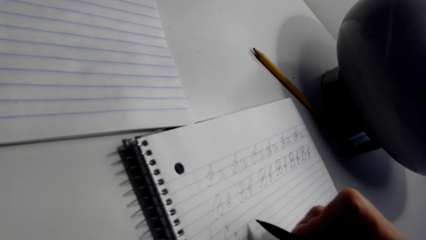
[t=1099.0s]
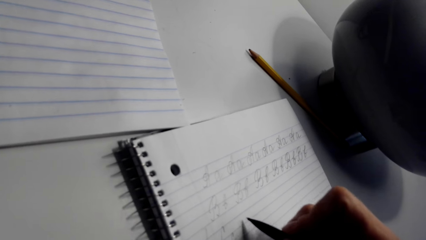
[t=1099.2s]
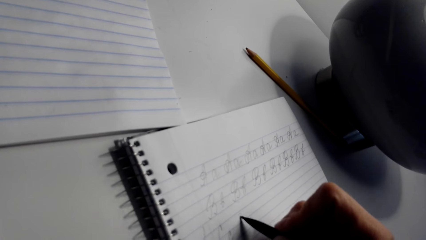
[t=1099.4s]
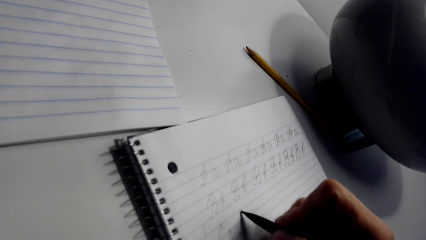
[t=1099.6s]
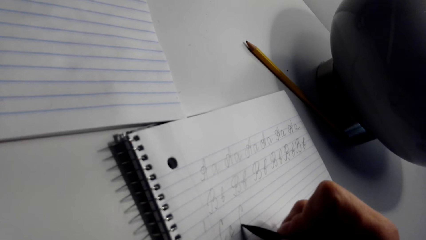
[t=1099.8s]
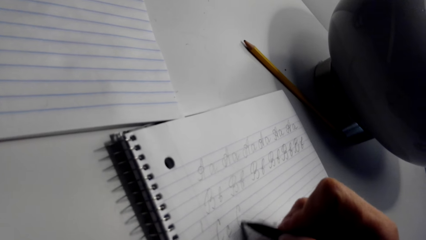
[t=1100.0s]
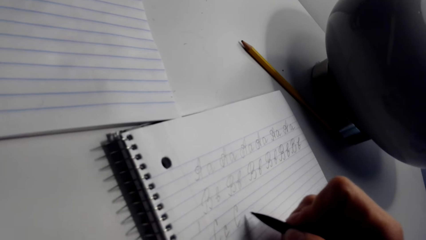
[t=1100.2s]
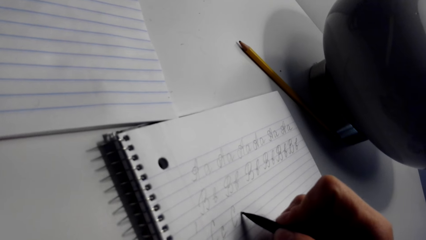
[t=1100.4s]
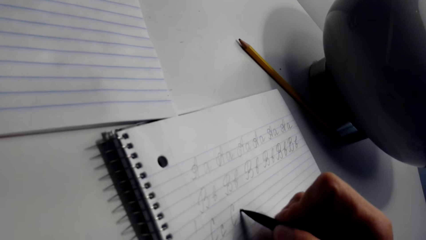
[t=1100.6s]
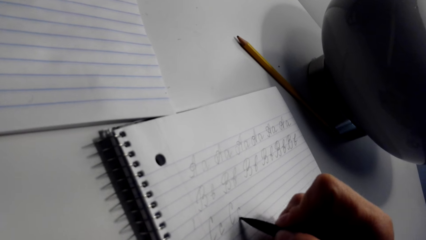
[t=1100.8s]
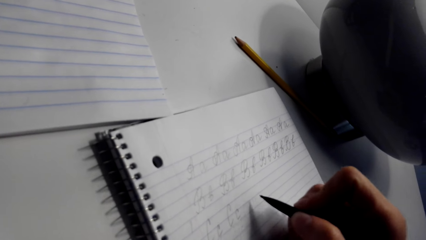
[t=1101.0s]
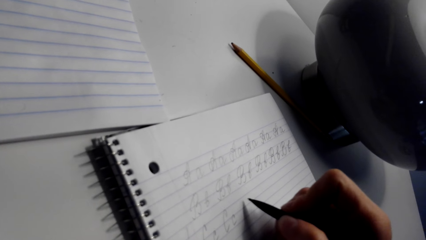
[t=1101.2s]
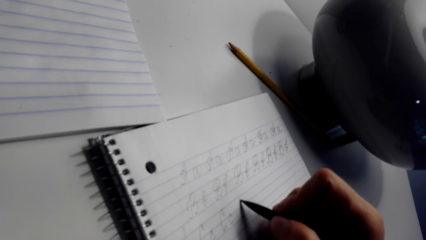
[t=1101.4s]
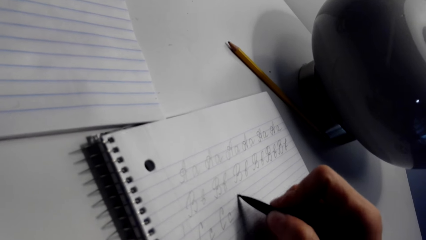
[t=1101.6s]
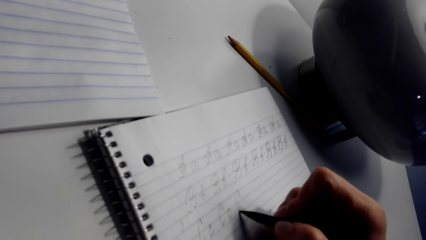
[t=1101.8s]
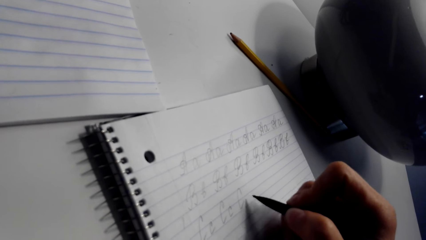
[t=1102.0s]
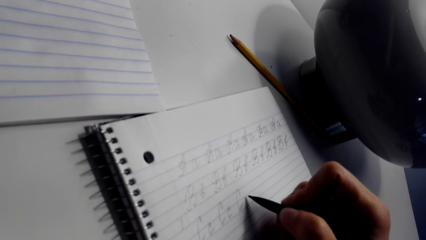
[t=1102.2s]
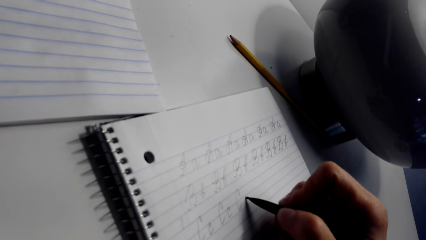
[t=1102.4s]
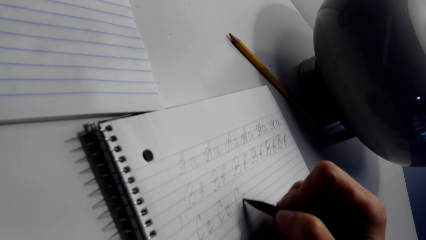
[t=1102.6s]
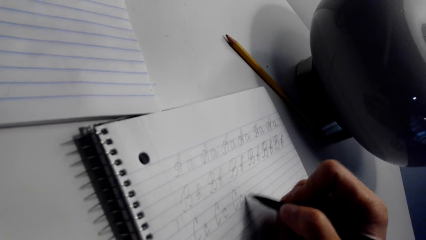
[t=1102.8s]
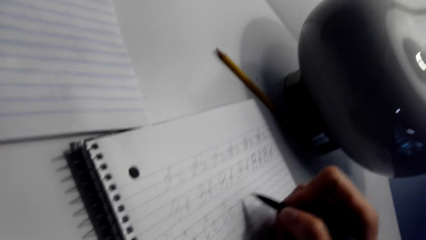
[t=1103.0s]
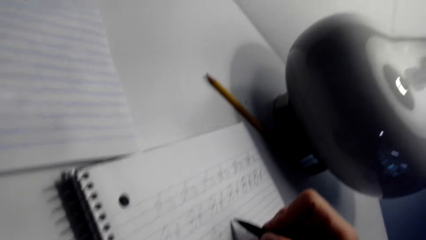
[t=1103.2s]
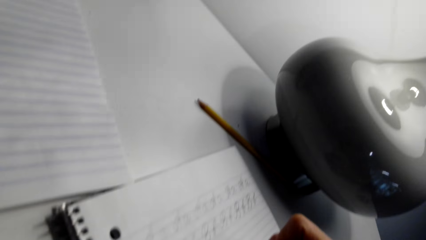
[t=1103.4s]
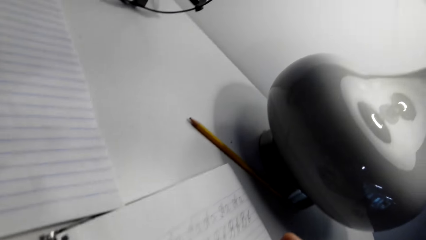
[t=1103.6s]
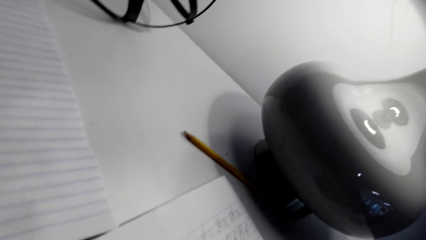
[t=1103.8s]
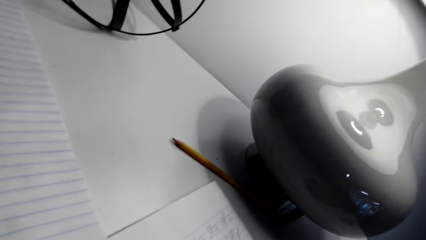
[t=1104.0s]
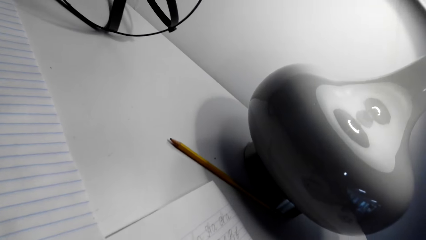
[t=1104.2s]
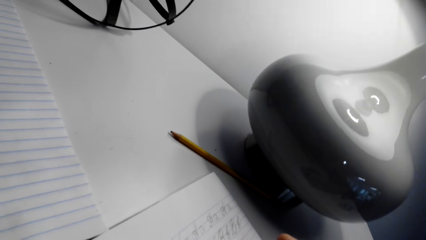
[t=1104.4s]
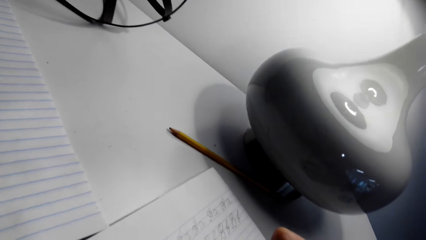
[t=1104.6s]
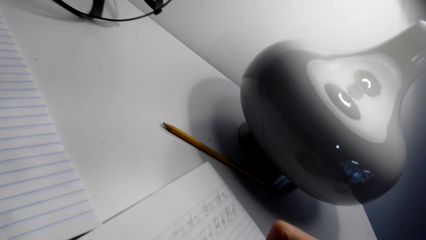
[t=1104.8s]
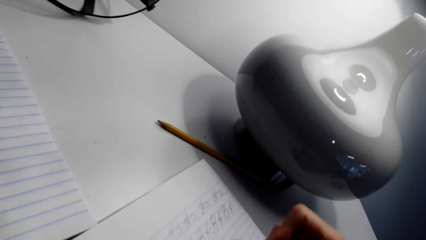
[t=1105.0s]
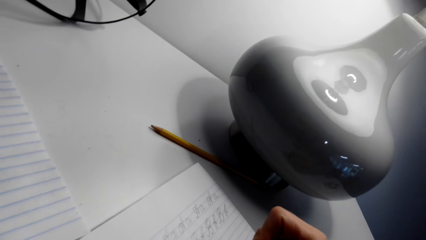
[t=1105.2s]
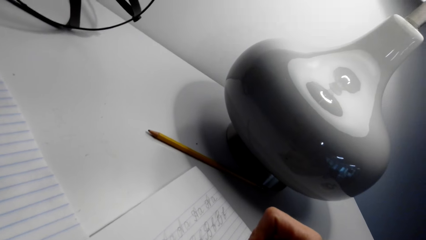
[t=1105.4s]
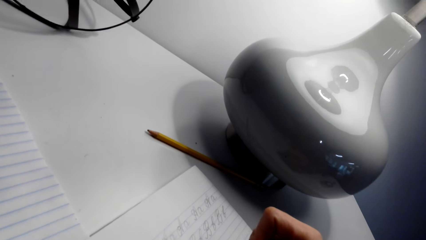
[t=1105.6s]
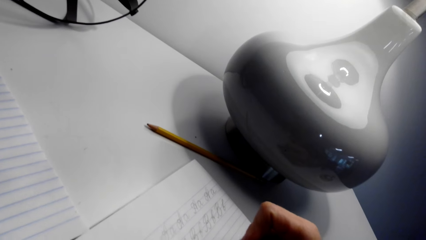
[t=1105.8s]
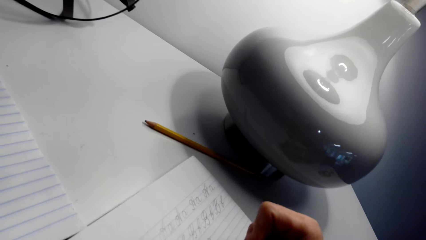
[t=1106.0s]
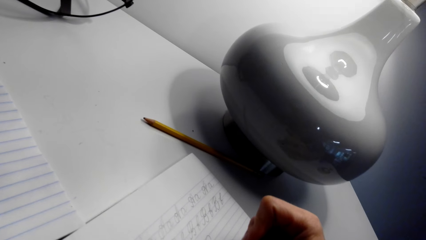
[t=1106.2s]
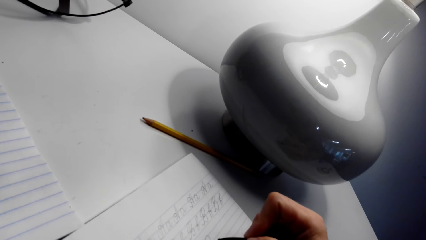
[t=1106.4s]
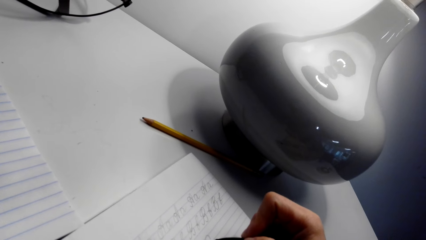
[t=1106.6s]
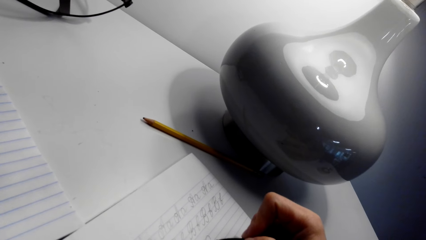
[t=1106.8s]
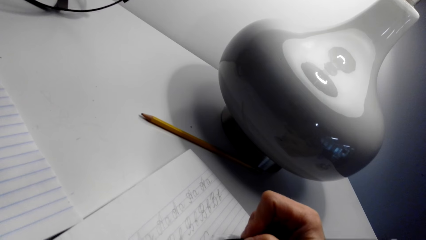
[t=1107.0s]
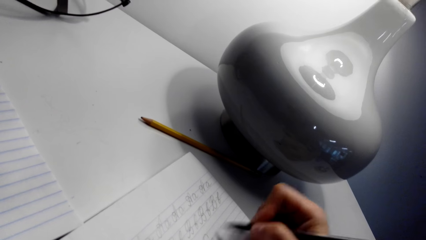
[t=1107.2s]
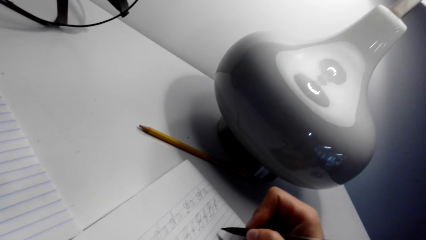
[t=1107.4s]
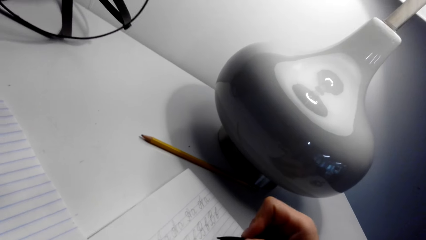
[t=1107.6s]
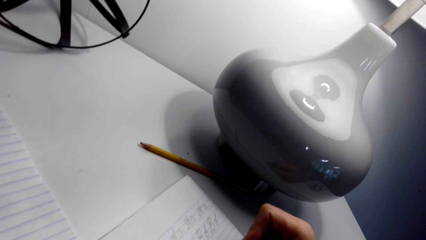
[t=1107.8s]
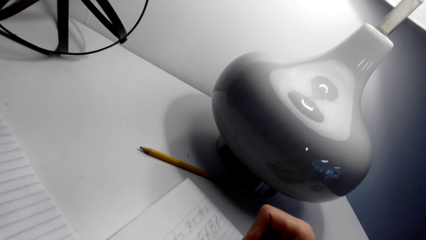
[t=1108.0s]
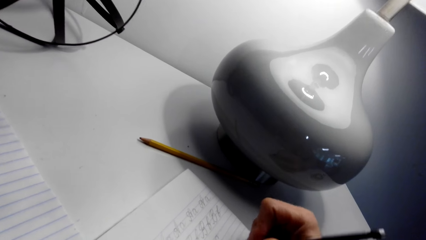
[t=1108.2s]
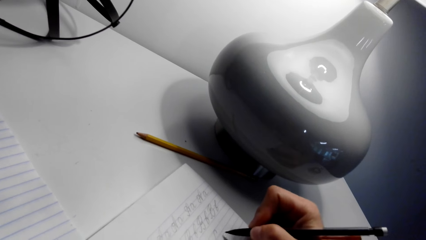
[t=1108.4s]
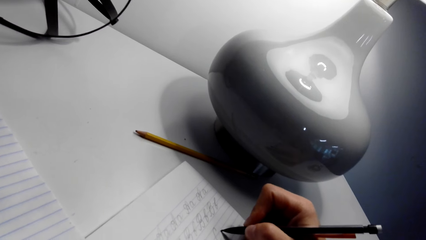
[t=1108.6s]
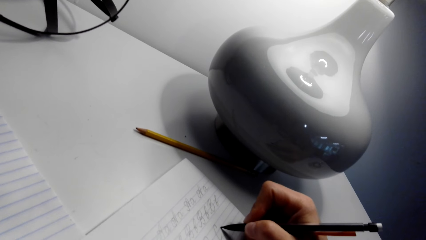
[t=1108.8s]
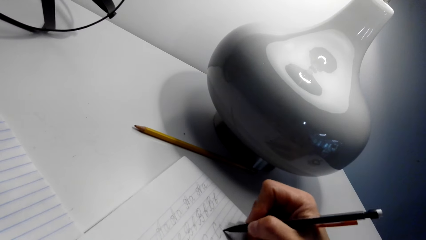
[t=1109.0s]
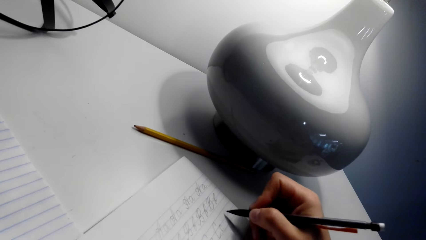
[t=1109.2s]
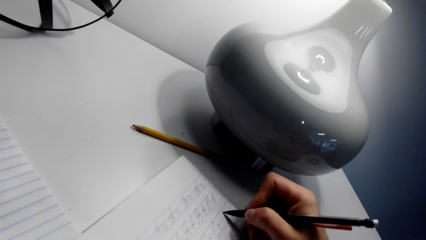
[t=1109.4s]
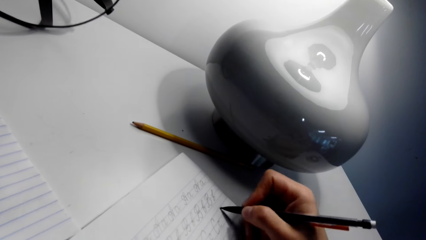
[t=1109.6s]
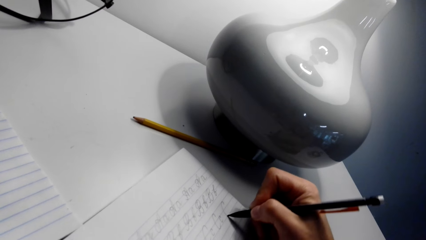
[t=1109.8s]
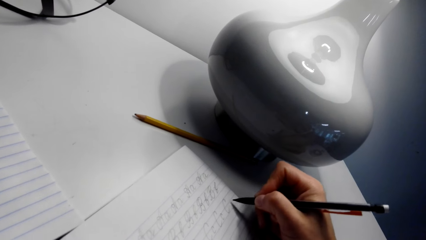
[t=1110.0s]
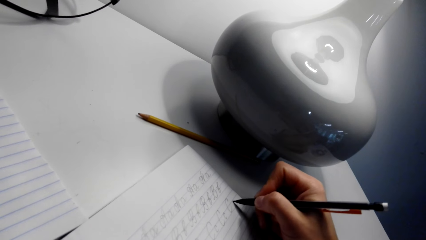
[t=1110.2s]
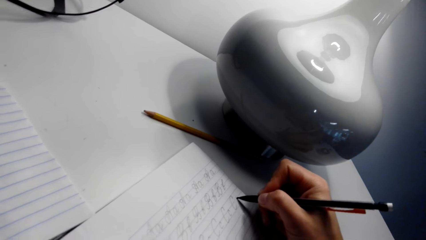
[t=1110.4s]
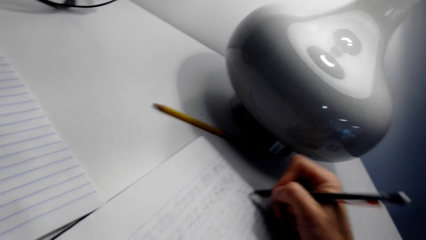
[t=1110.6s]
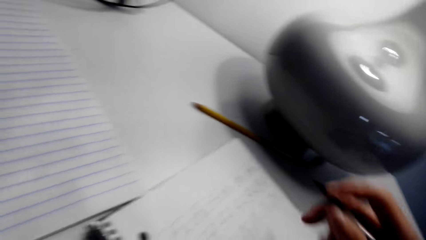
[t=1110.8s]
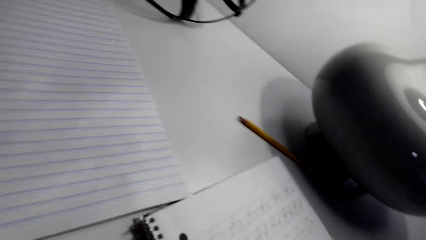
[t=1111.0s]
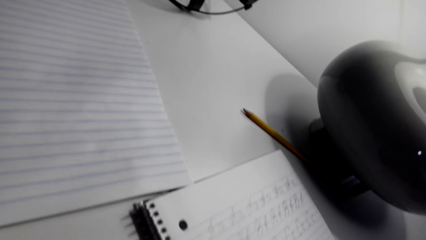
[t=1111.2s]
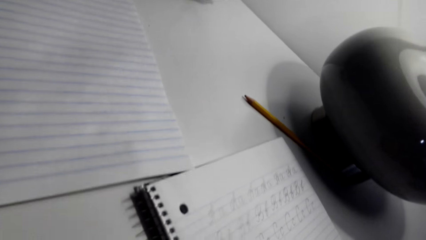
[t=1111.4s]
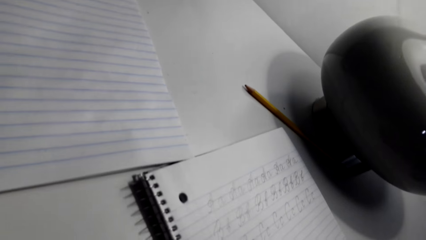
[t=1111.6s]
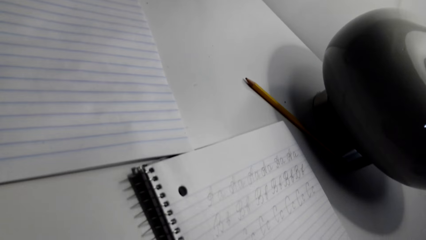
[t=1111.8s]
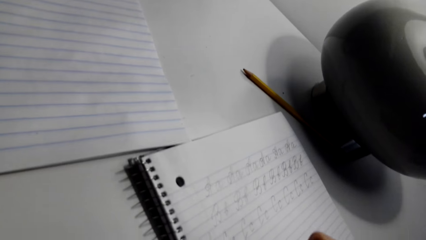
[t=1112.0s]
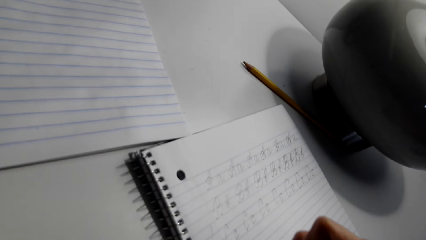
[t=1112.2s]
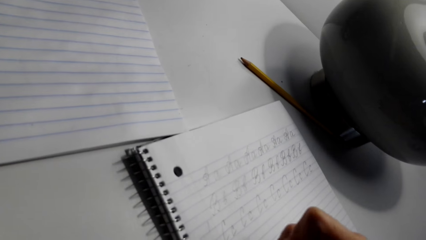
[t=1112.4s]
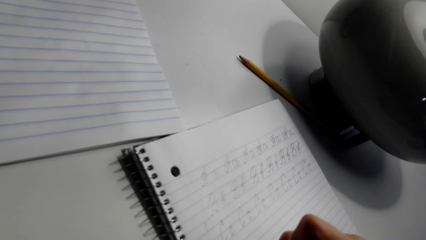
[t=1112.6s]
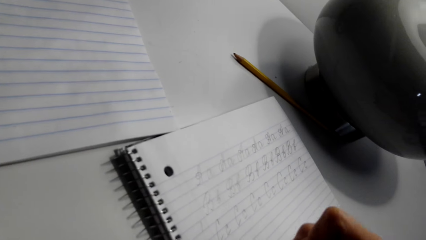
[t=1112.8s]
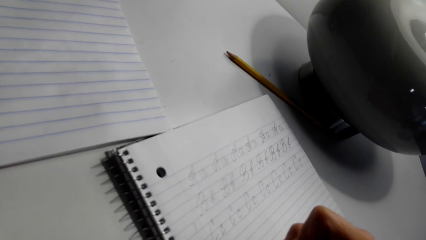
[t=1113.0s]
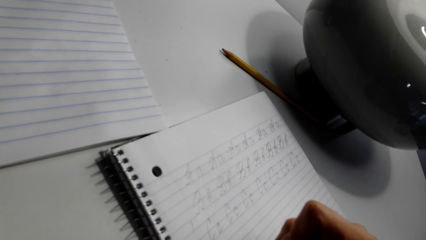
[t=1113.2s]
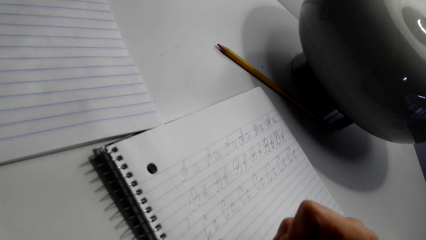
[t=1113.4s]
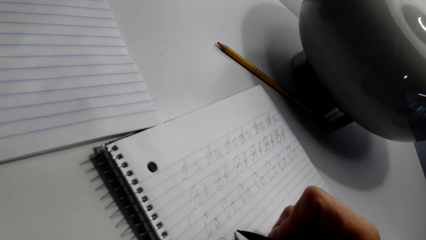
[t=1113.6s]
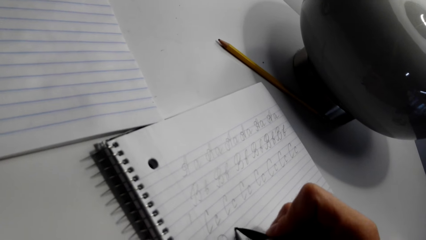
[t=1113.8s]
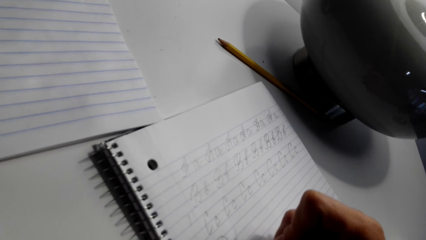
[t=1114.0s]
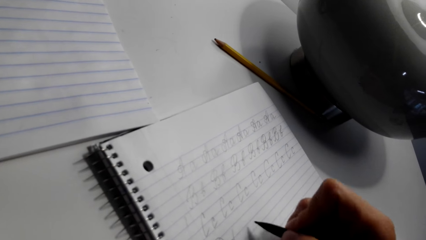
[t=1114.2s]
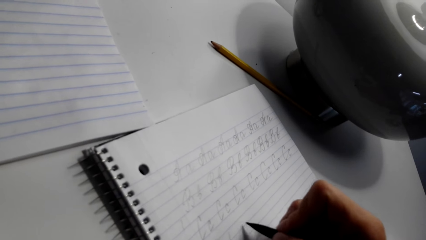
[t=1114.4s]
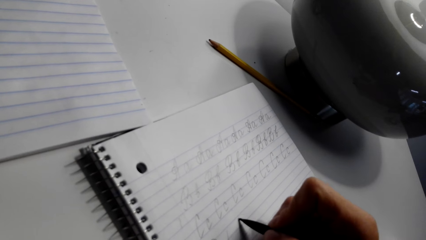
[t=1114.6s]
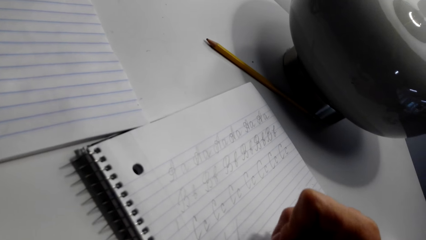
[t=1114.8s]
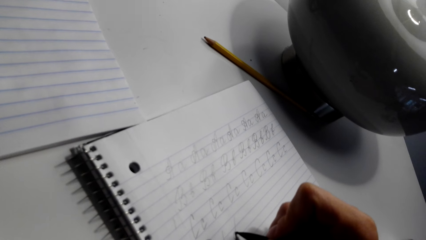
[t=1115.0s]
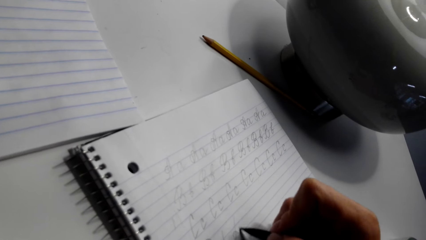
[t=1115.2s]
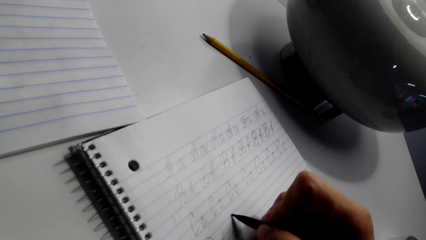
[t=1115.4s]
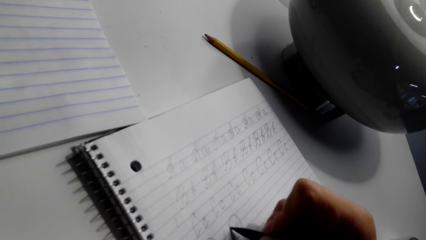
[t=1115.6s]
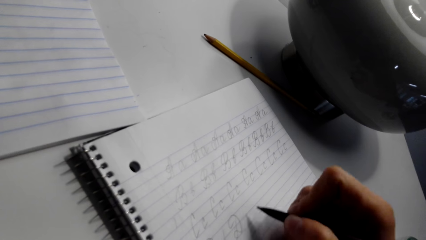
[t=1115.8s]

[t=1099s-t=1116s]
The camera wearer writes on the notebook with a pen. They look around. They write on the notebook with a pen. They look around. They write on the notebook with a pen.
